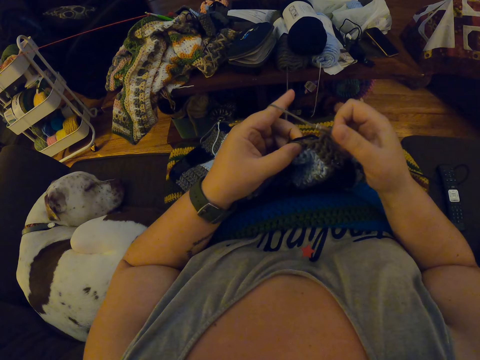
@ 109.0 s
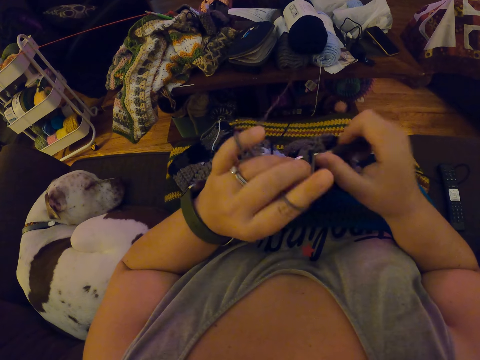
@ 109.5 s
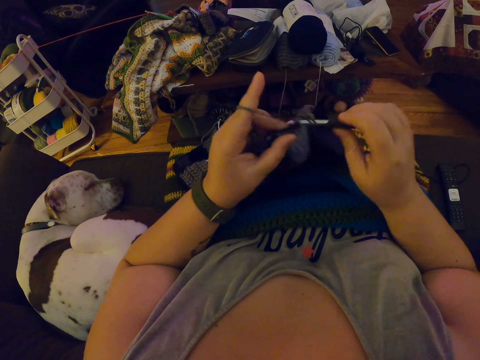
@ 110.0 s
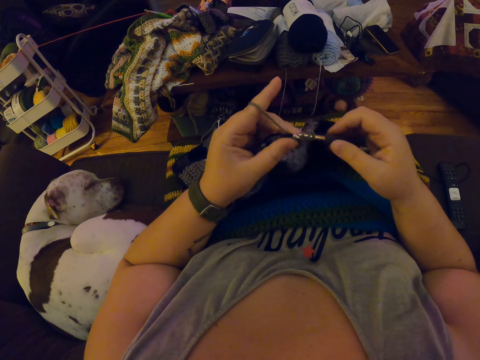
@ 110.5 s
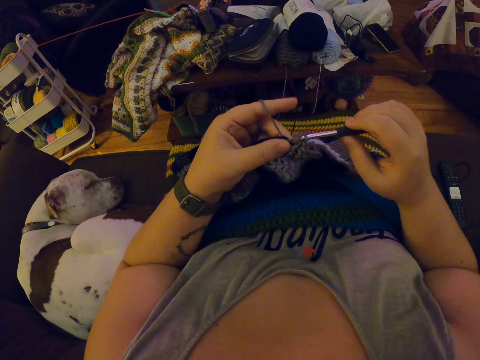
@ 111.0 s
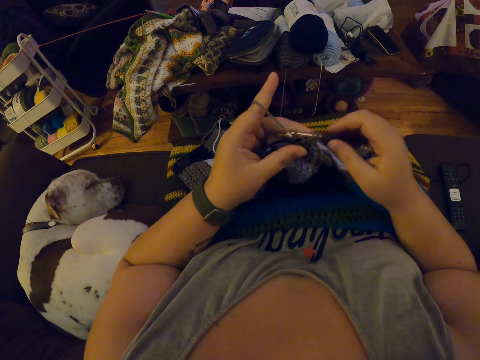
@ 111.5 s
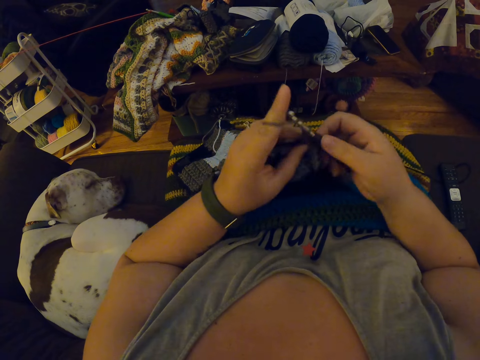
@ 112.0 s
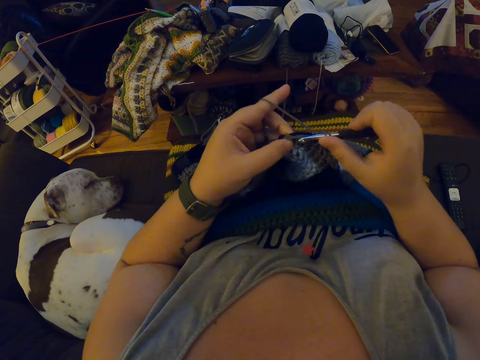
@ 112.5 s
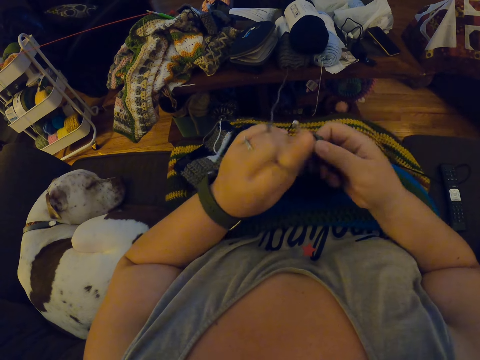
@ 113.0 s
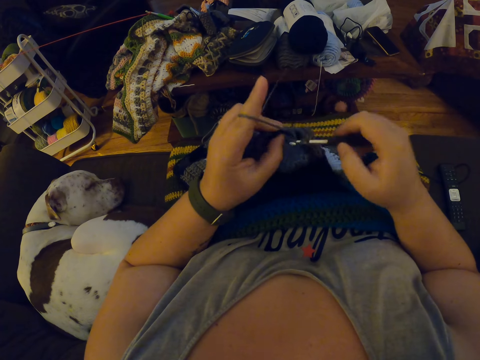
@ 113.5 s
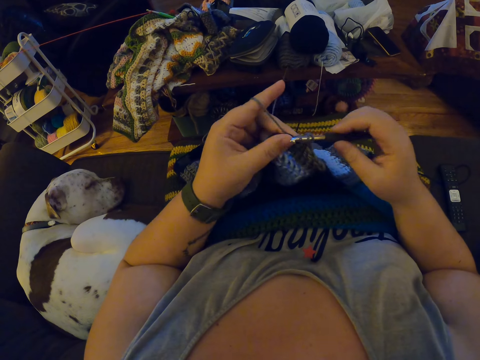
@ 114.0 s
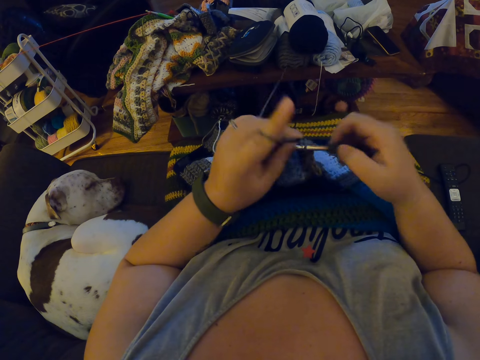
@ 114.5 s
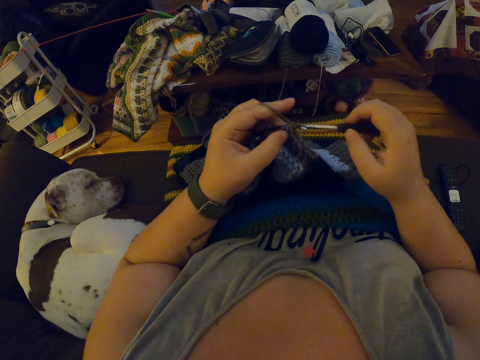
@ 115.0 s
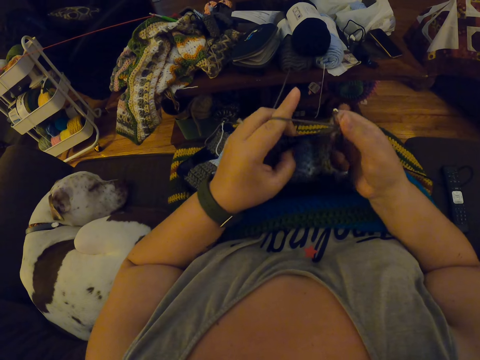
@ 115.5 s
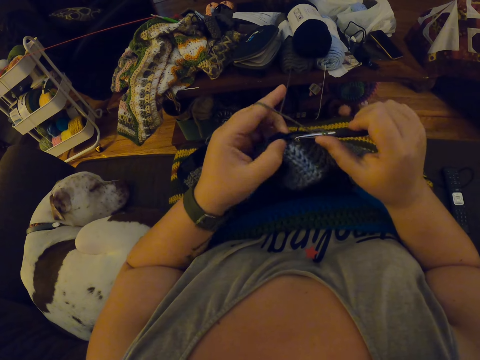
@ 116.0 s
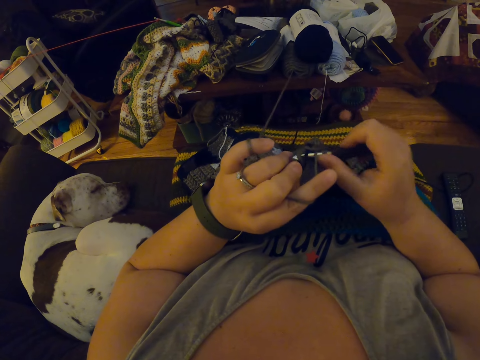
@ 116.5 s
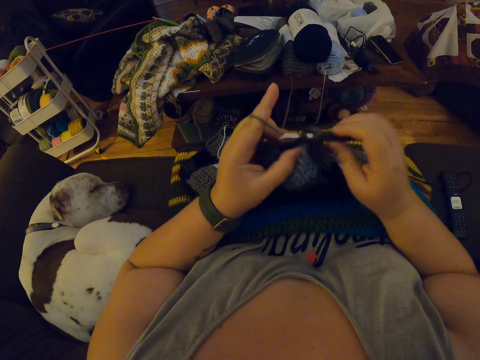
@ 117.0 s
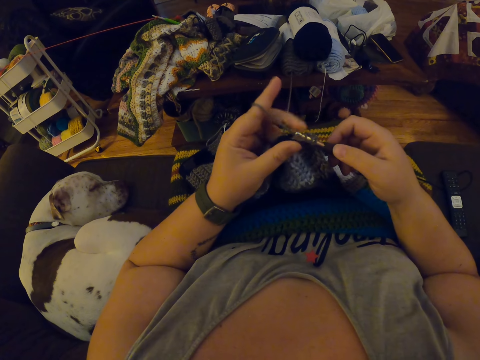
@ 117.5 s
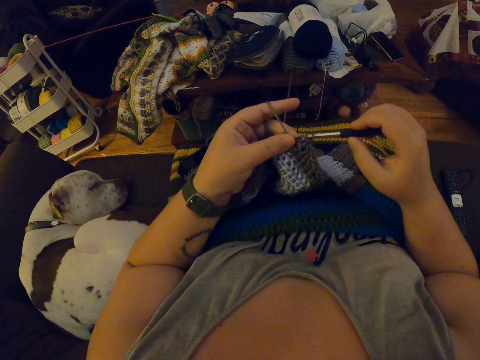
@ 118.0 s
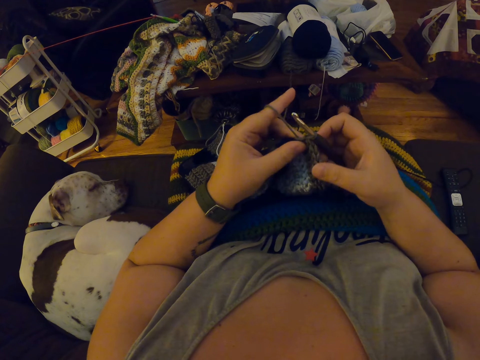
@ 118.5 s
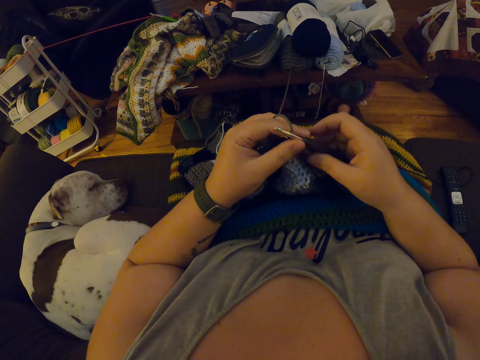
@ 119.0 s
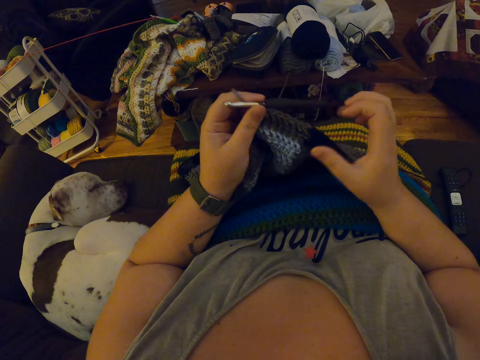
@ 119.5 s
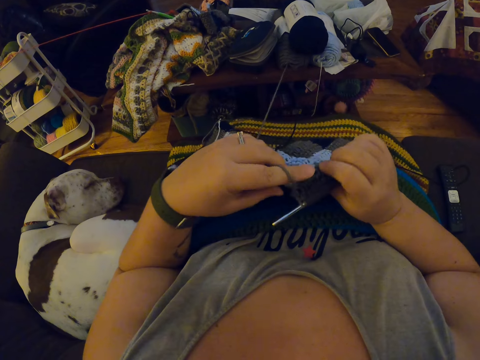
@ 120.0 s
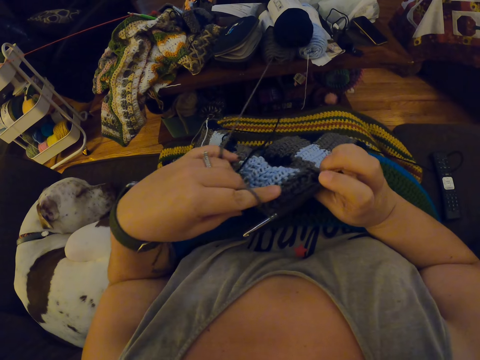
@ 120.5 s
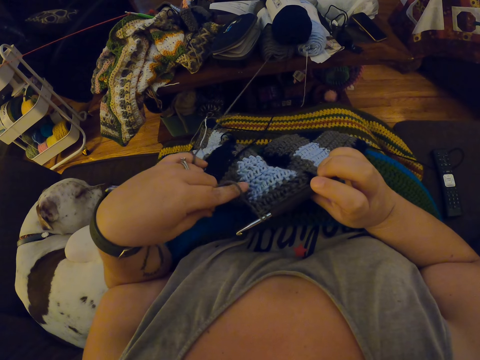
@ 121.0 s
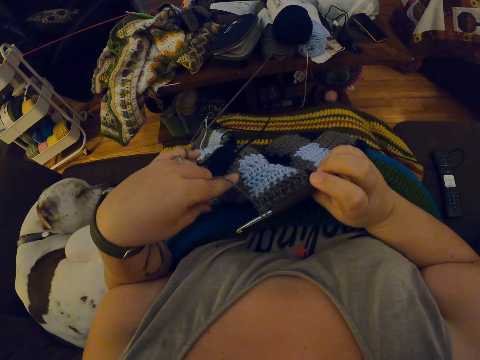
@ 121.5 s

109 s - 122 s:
The camera wearer passes the crochet hook to her left hand. She examines the crochet.

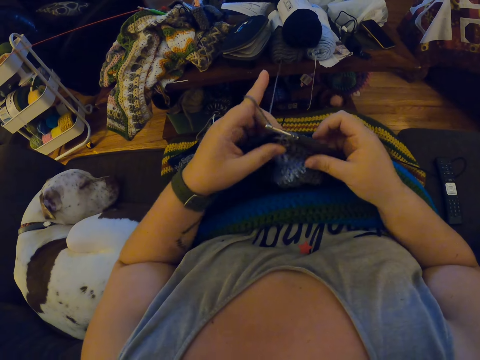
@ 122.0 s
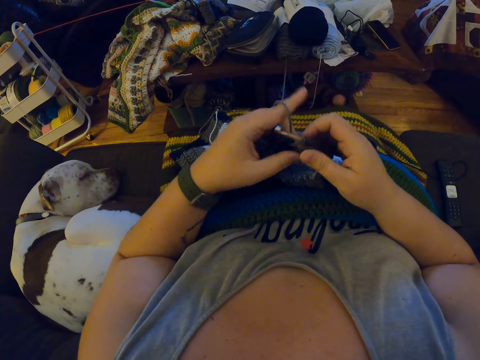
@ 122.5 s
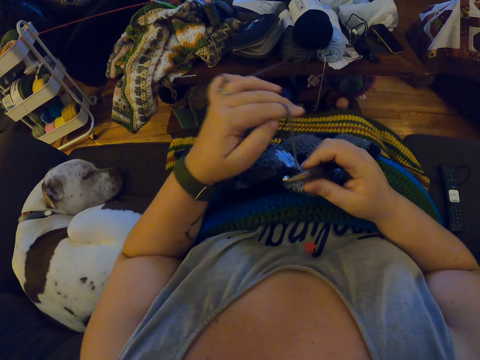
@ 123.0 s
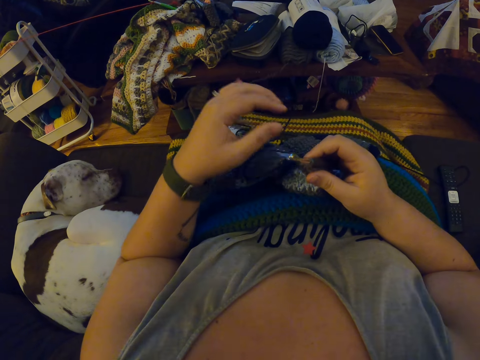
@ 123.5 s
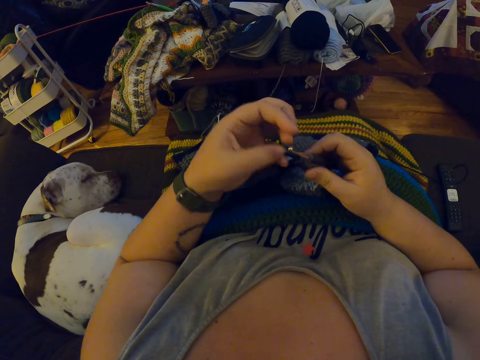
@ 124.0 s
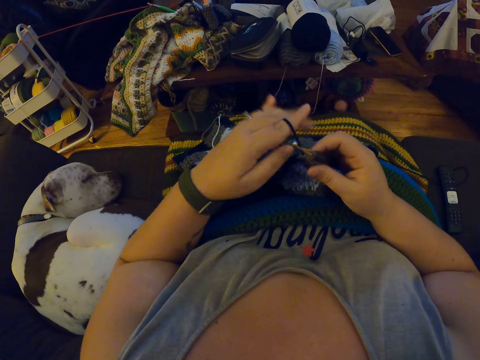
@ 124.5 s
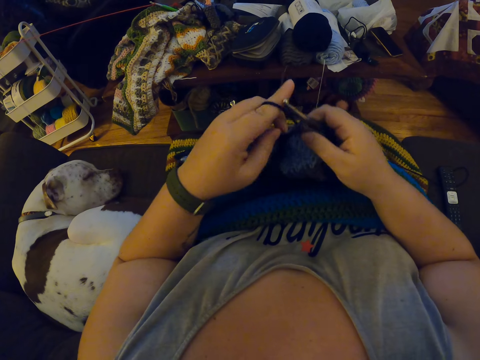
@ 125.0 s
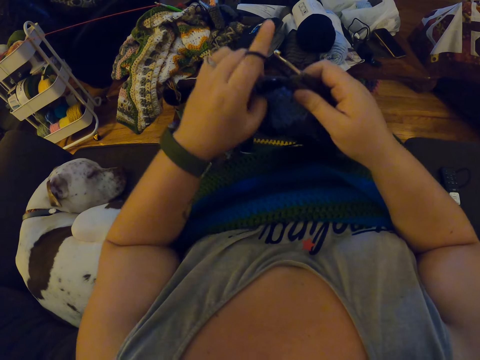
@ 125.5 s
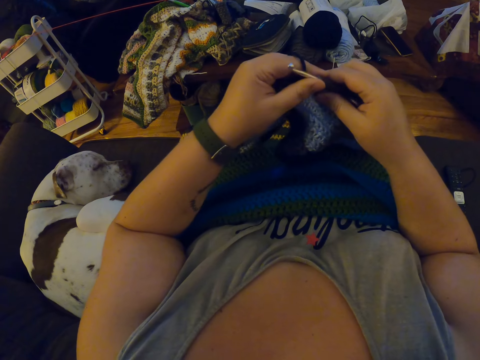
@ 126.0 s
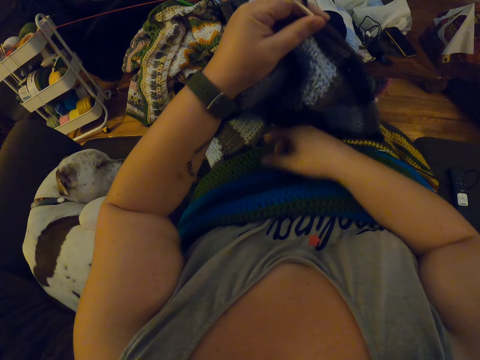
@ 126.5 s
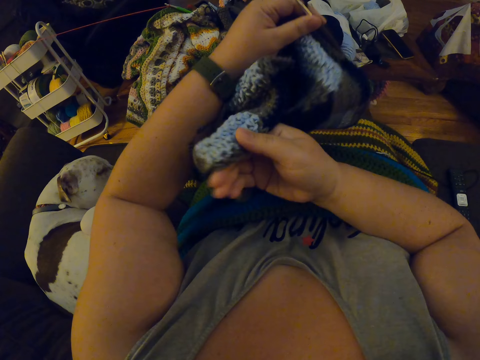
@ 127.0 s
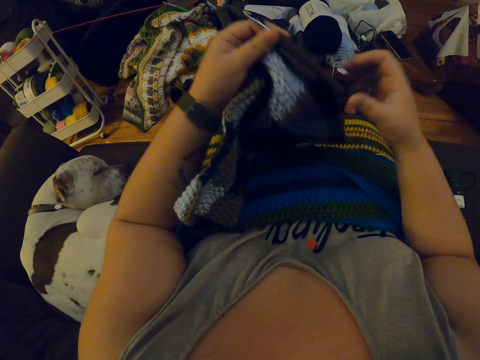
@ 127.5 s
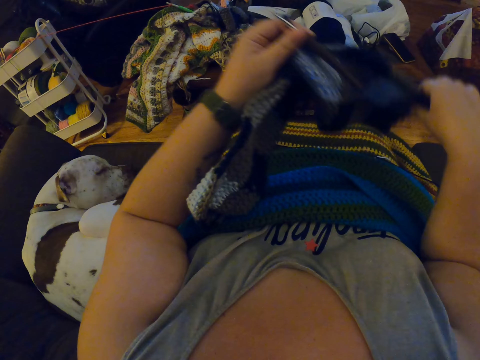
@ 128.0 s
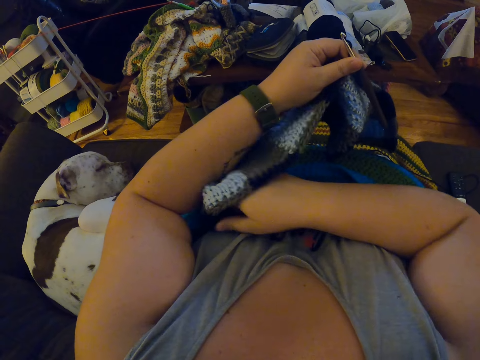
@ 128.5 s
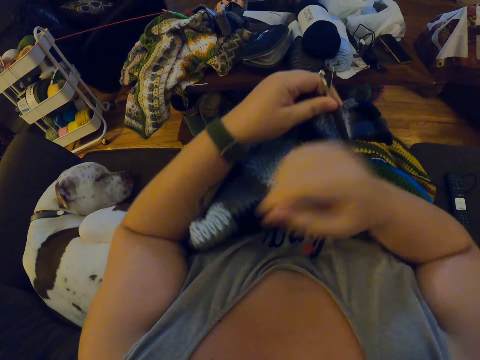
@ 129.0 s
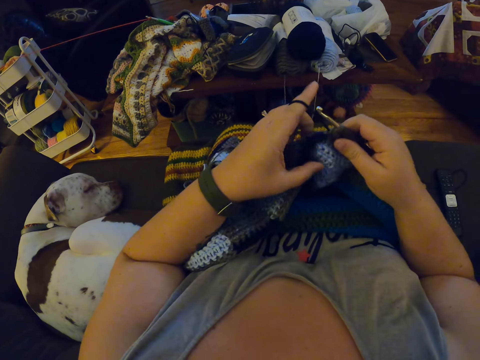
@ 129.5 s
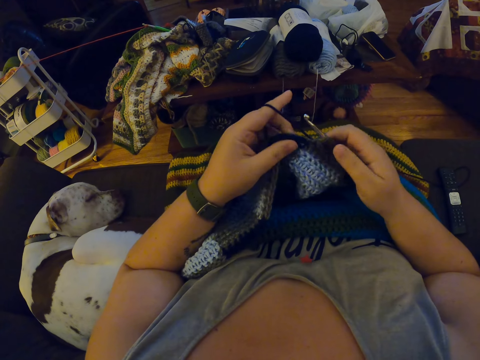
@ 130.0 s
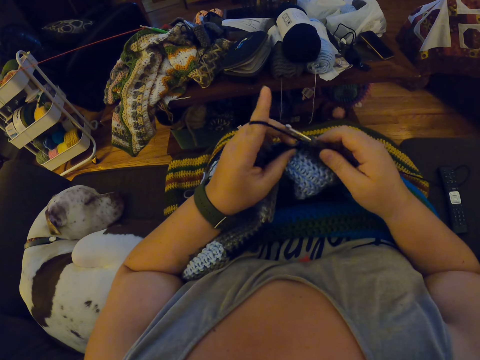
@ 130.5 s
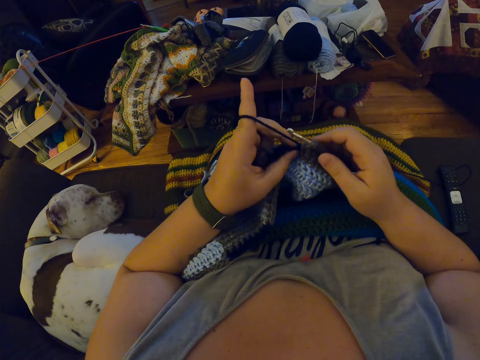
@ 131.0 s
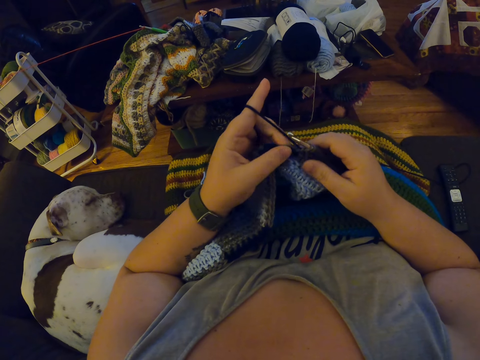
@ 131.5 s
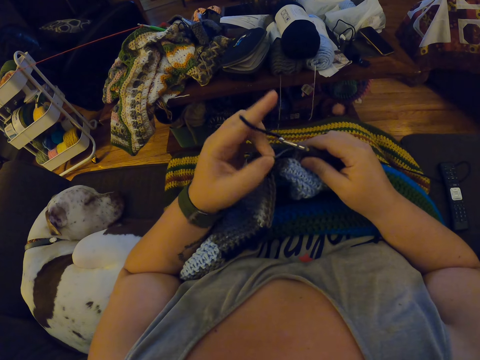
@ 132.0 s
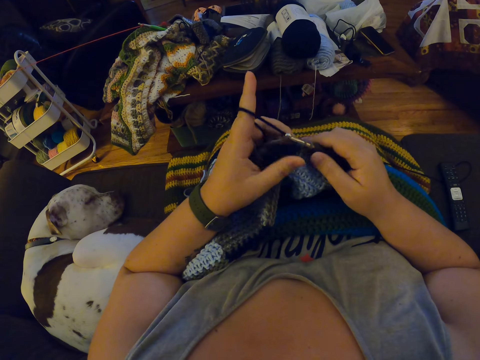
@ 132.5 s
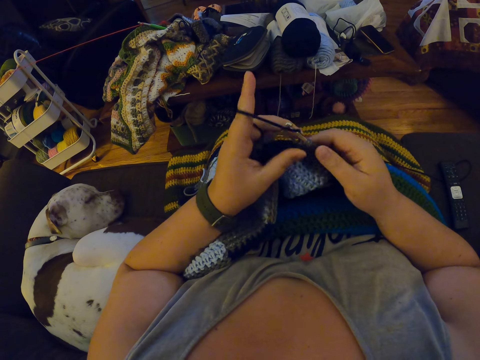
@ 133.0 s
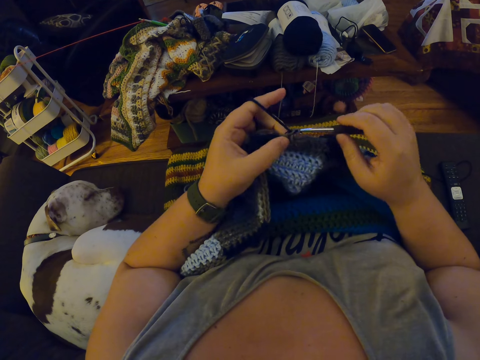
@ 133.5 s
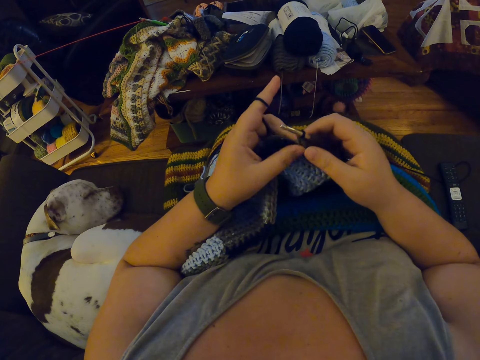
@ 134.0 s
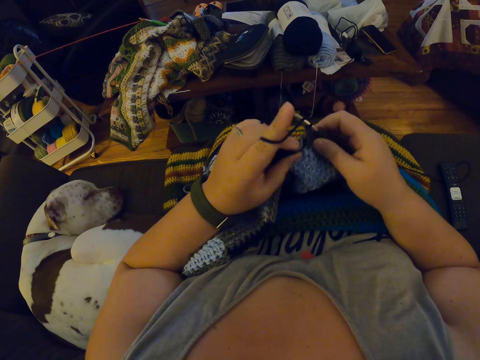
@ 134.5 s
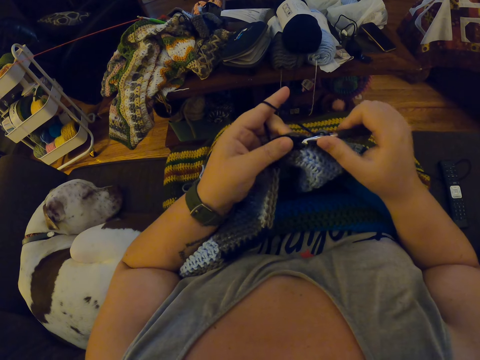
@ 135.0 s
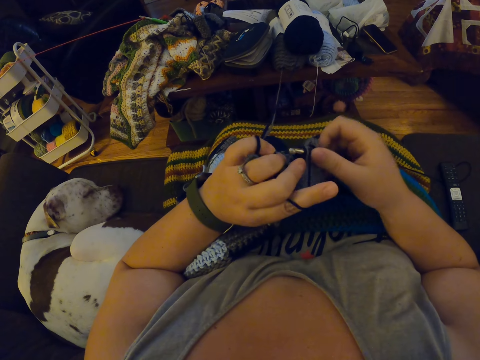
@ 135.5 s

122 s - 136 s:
The camera wearer unhangs the grey yarn from her left fingers. She turns the fabric. She hangs the black yarn on her left pinky and left index fingers. She adjusts the crochet. She passes the crochet hook to her left hand. She holds the crochet hook with her right hand. She crochets the black yarn with the crochet hook.
